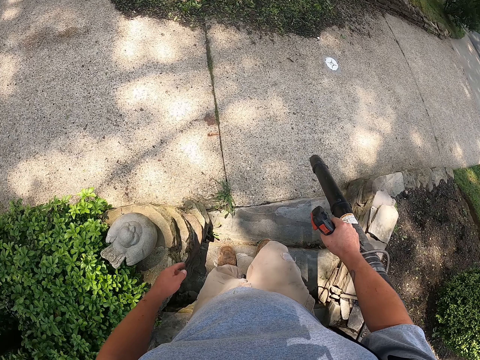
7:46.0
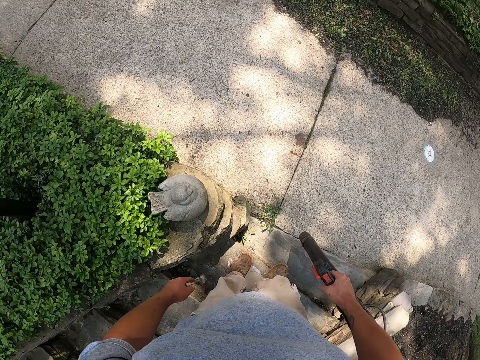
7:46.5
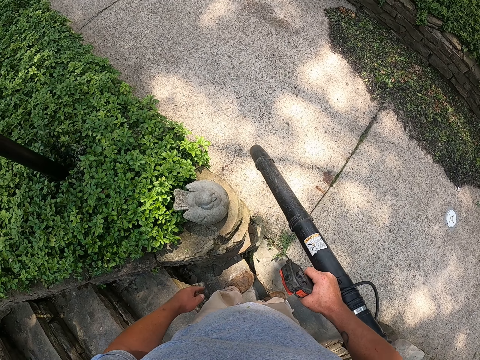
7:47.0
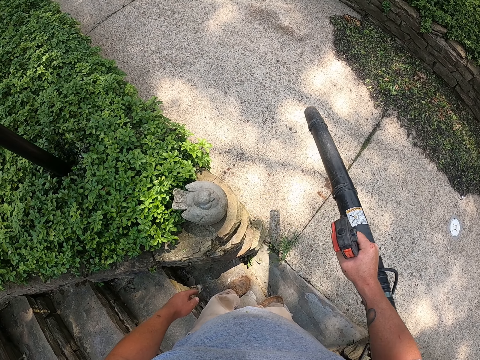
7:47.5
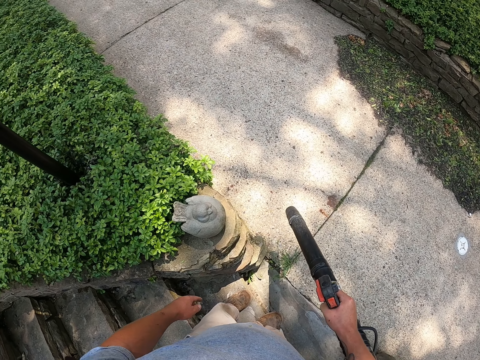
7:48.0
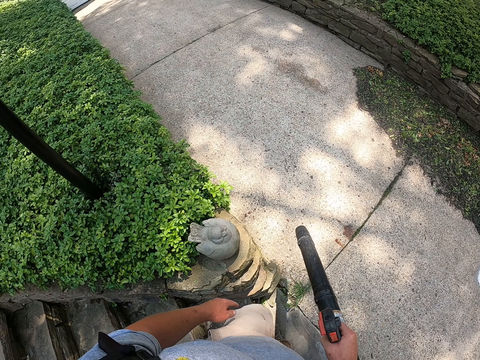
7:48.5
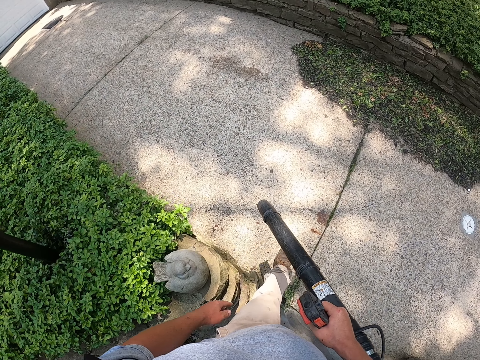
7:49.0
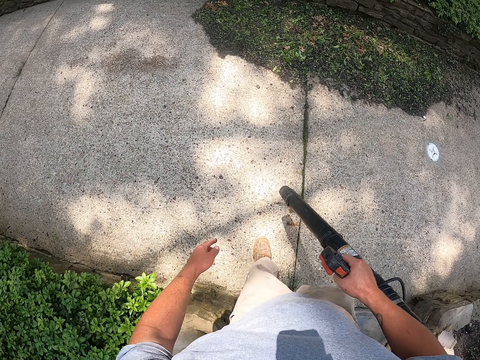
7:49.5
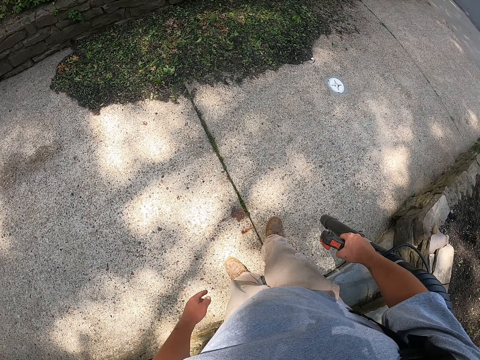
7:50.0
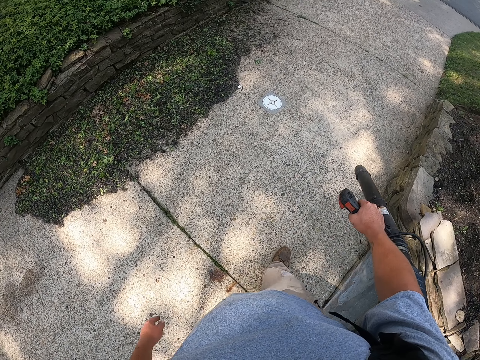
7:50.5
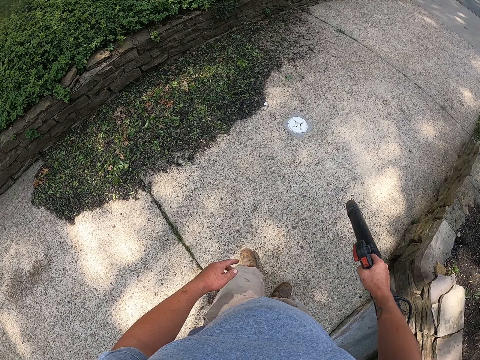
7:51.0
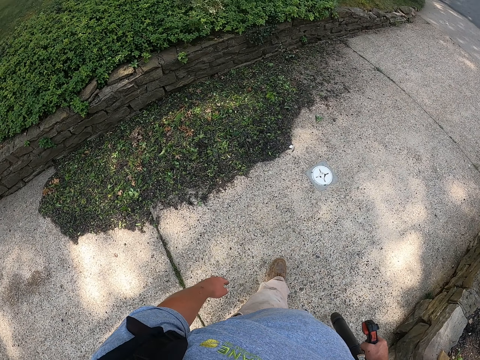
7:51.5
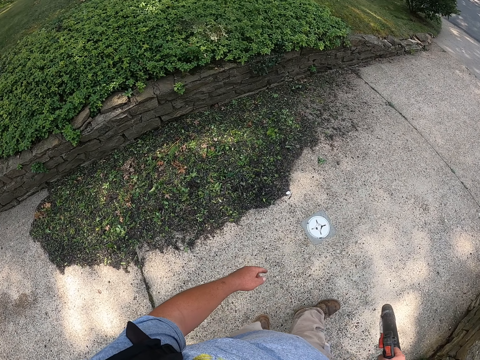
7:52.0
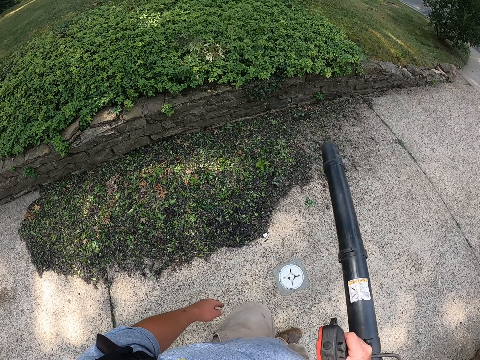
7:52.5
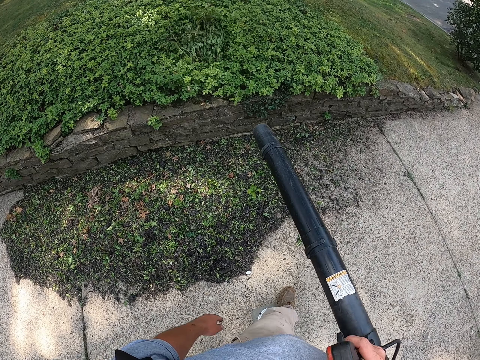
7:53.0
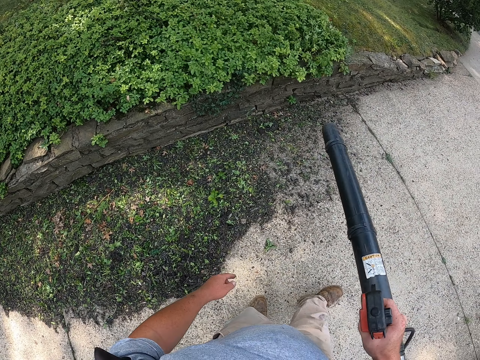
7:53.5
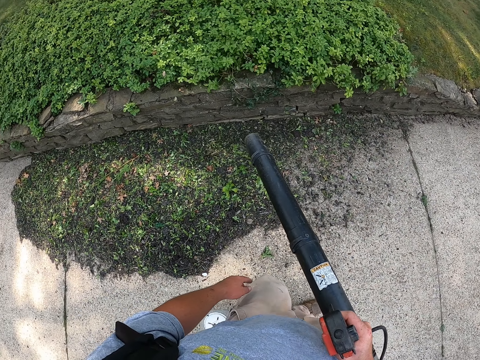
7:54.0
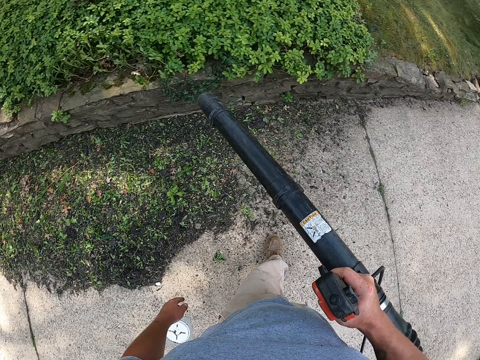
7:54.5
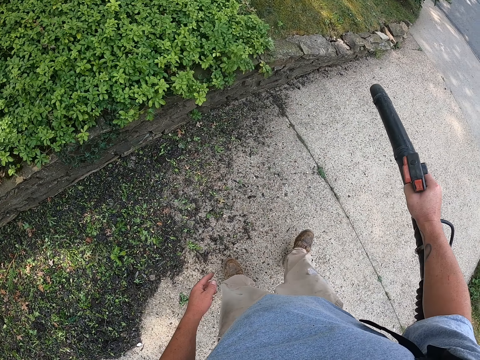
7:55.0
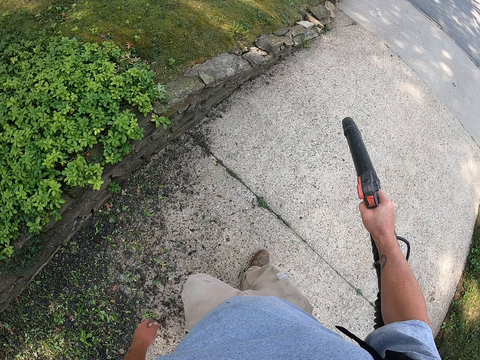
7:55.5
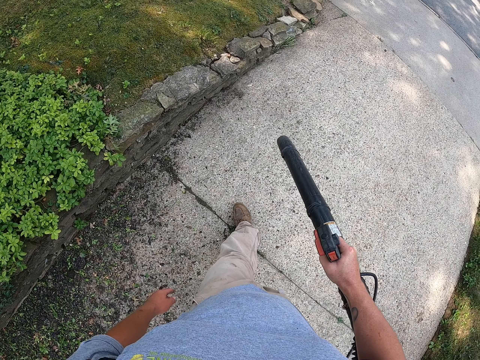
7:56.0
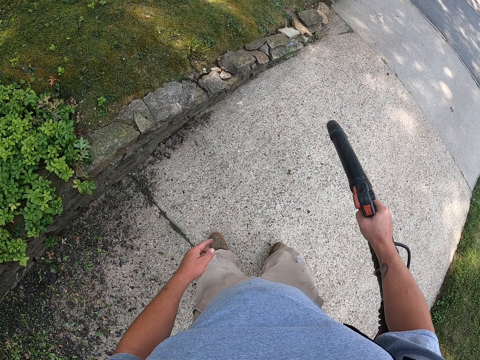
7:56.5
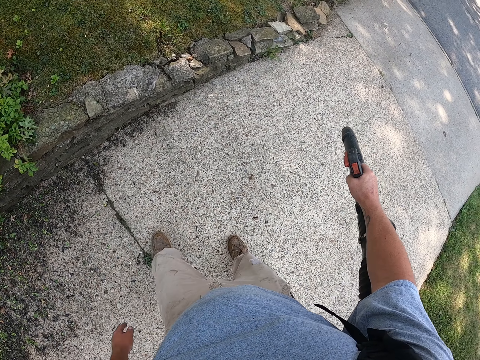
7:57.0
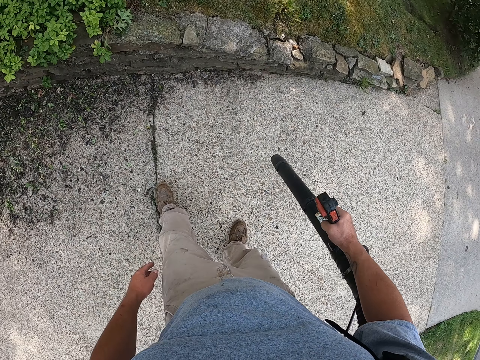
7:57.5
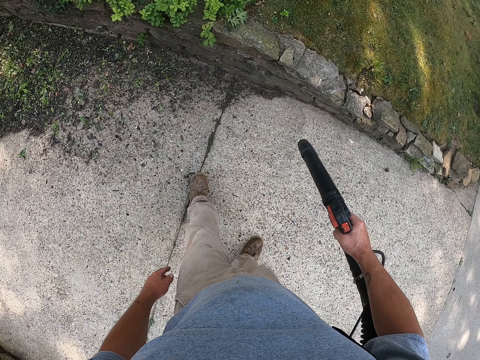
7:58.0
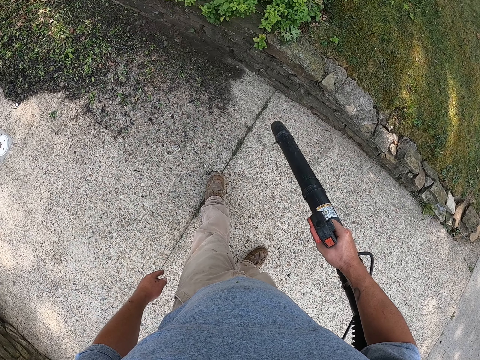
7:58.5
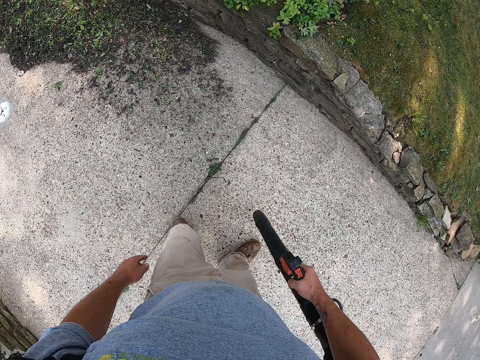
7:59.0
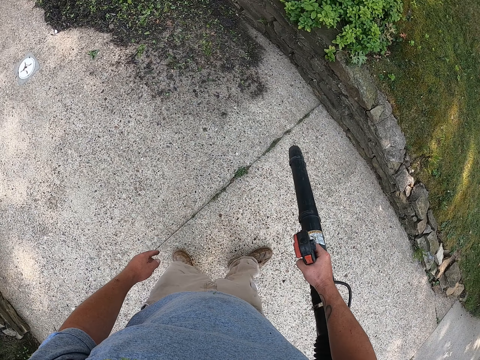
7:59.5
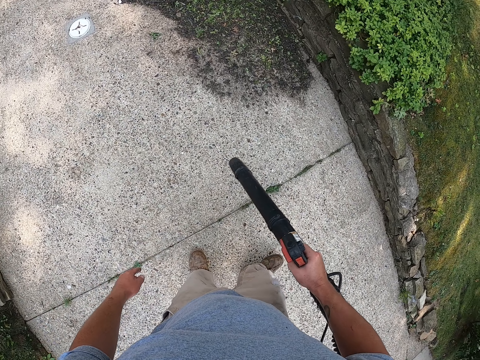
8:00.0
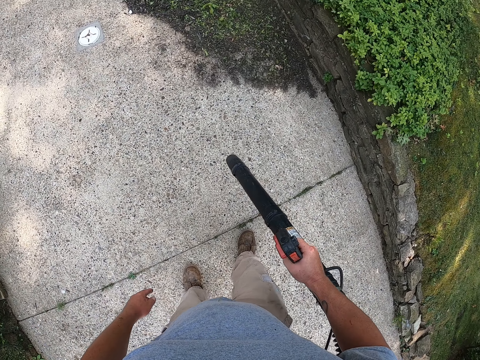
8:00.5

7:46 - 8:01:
The camera wearer blows dust on the pavement. They descend the stair and stand on the path. They vacuum the path, vacuum the flowers, walk on the path and vacuum the path.

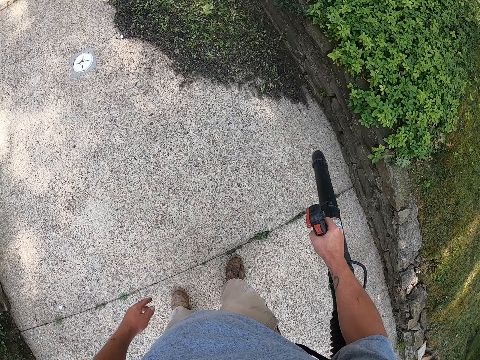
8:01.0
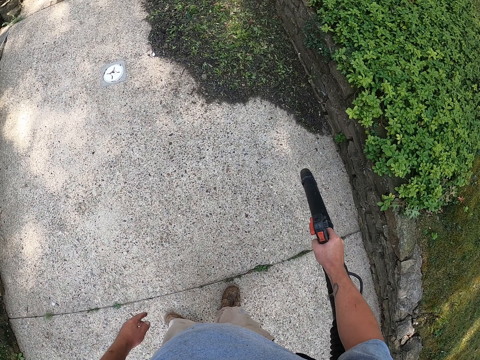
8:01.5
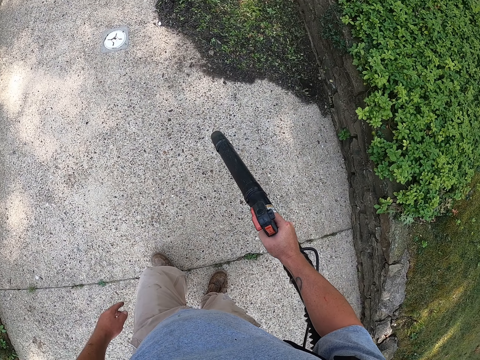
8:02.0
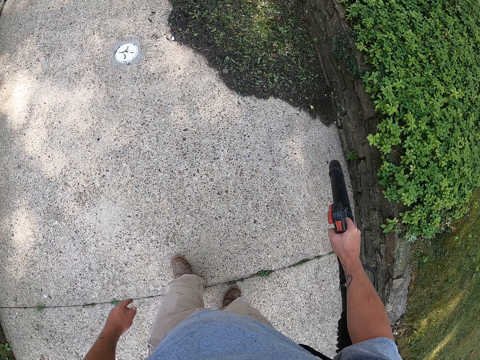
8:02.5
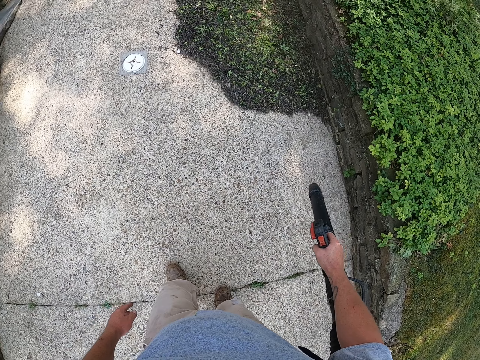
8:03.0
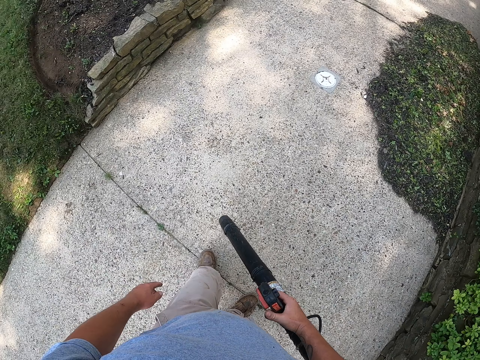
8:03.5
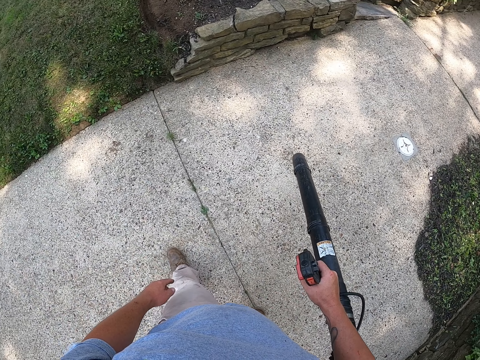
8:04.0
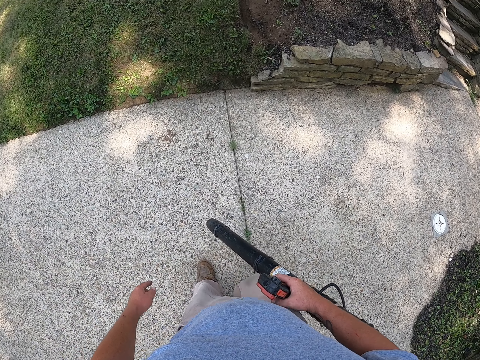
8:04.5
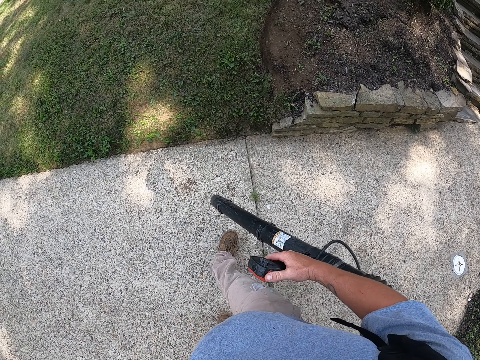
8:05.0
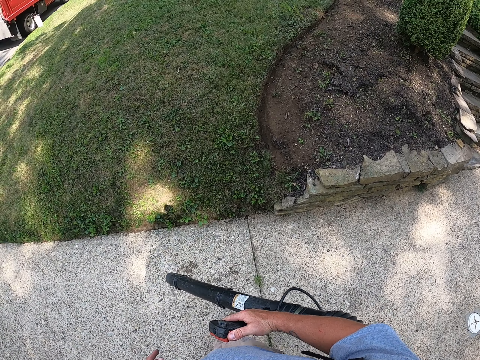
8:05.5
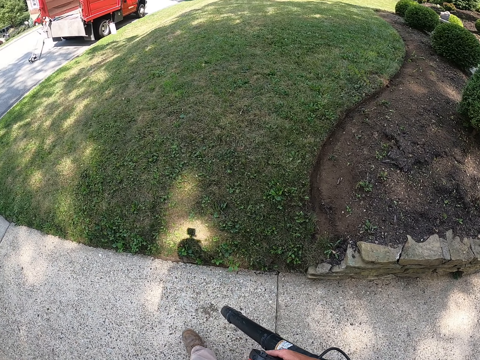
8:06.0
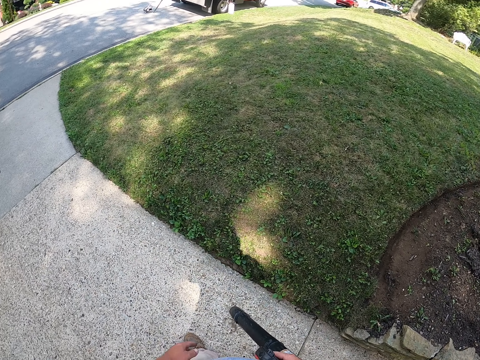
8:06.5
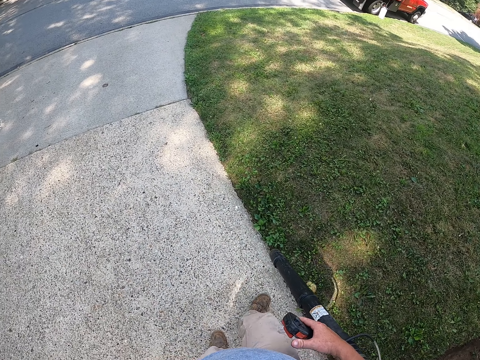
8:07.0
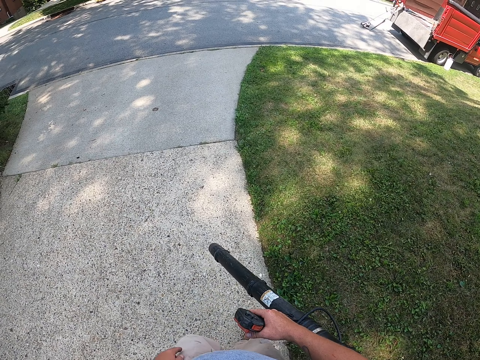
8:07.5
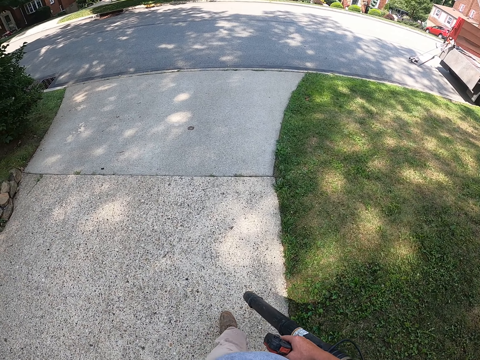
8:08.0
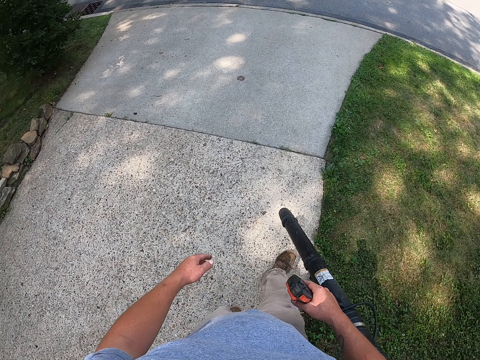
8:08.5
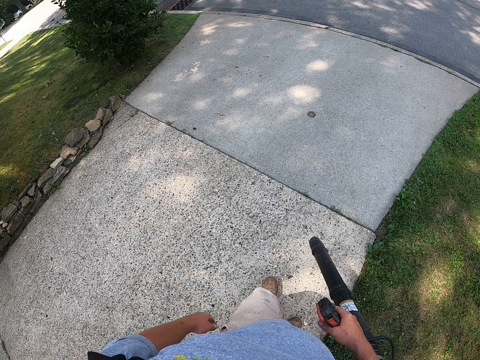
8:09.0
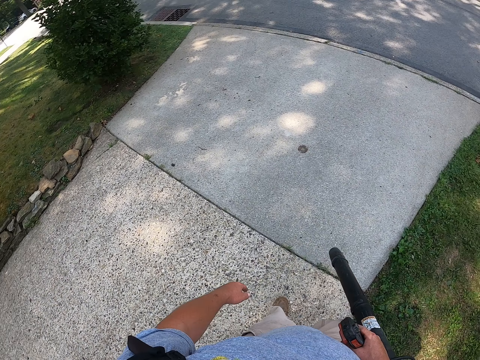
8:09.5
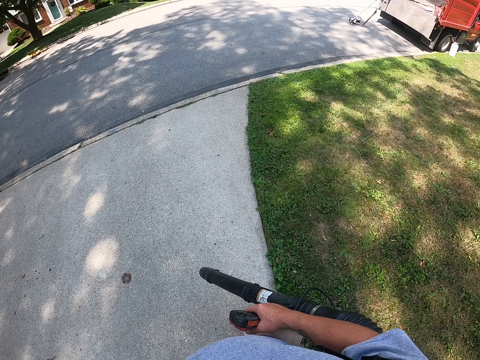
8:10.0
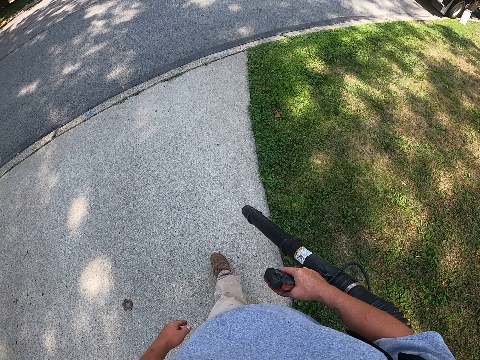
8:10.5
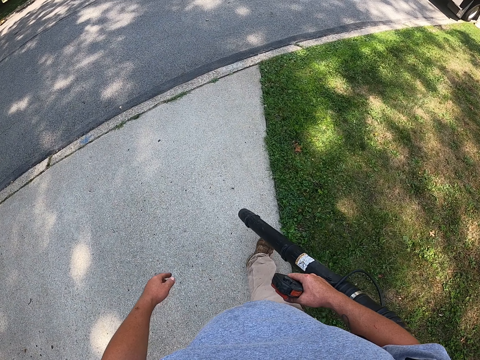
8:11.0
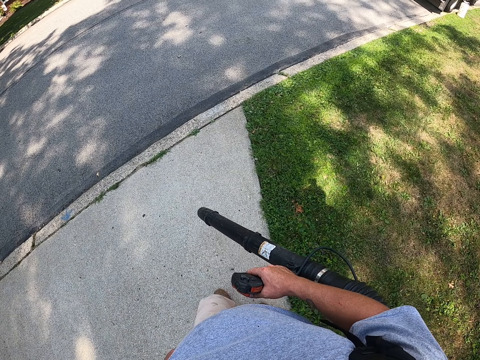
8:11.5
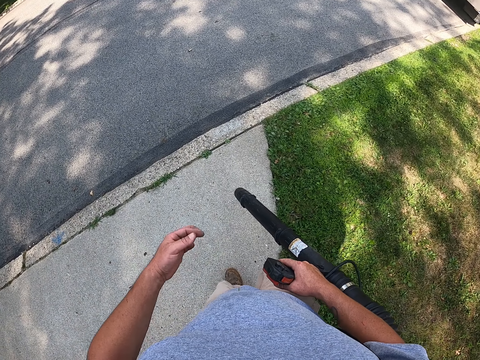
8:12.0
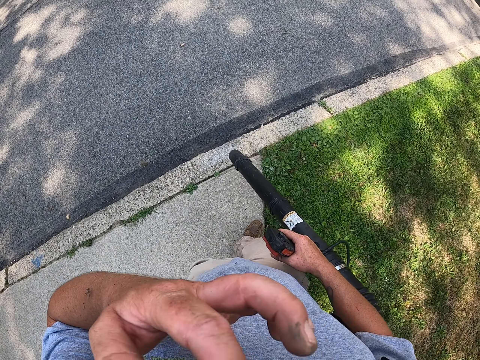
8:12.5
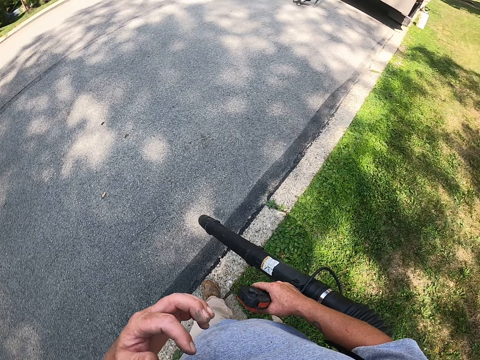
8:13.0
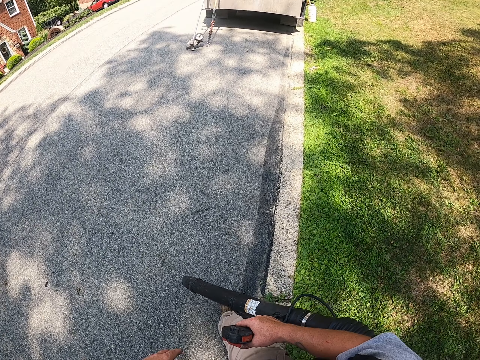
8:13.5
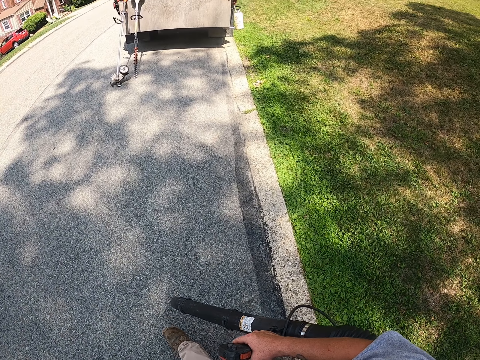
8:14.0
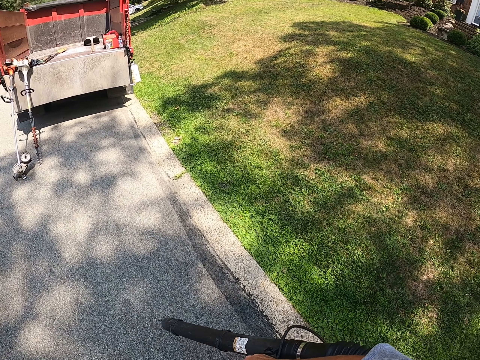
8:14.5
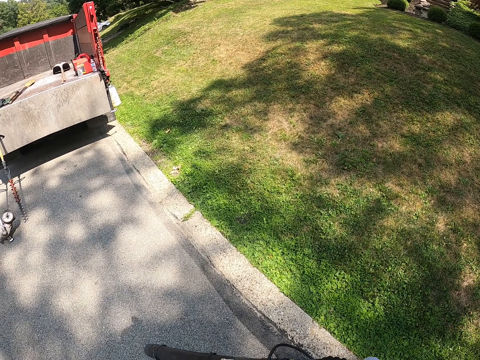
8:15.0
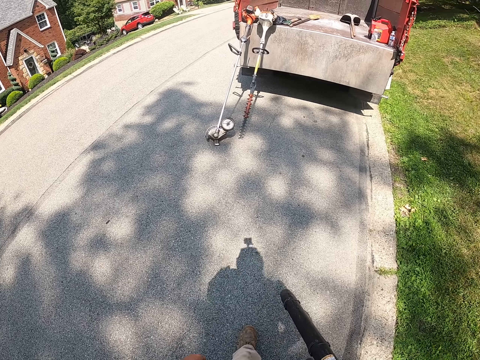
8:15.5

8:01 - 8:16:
The camera wearer walks on the path to the track. They hold something. They walk on the road.
